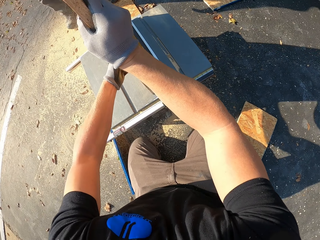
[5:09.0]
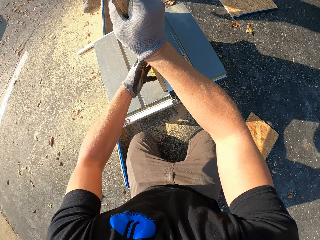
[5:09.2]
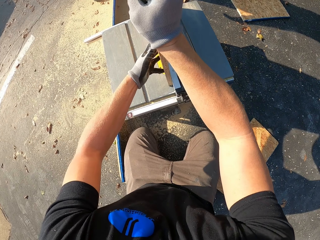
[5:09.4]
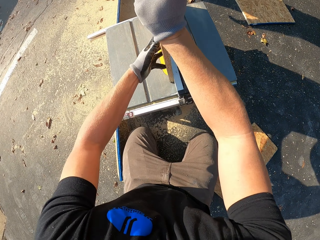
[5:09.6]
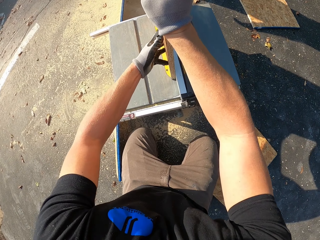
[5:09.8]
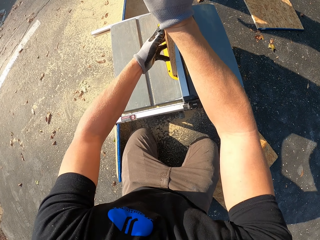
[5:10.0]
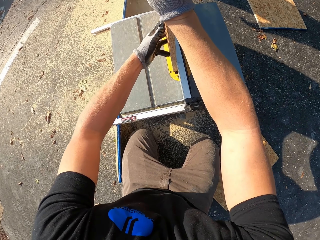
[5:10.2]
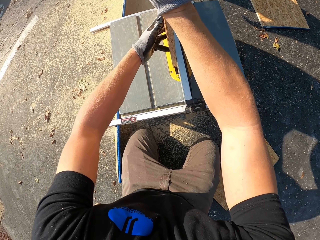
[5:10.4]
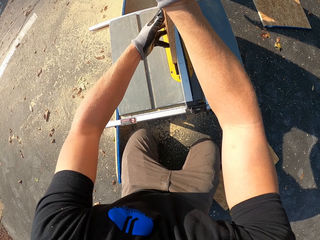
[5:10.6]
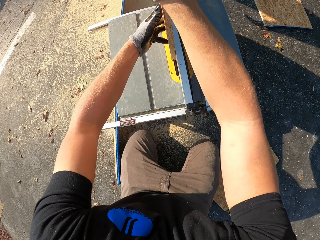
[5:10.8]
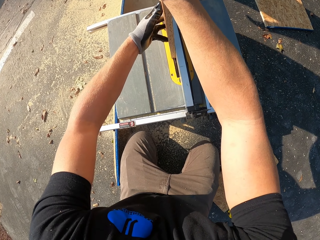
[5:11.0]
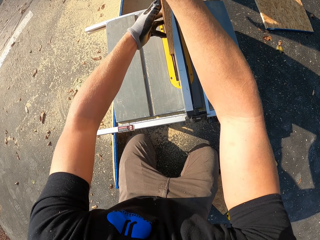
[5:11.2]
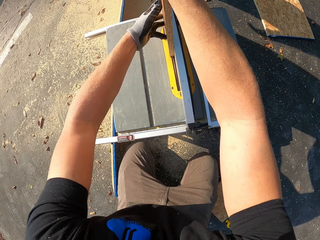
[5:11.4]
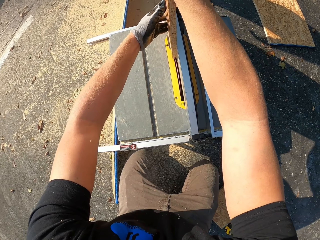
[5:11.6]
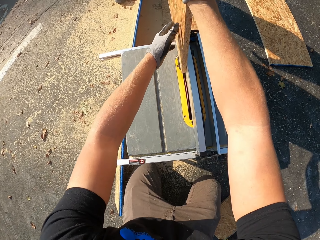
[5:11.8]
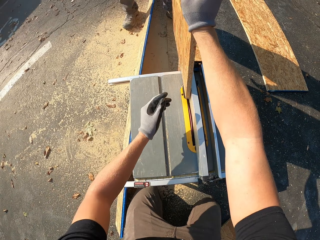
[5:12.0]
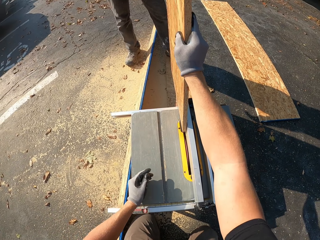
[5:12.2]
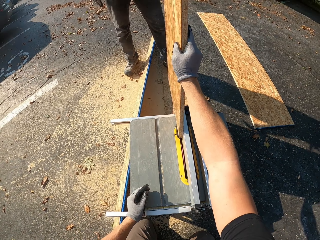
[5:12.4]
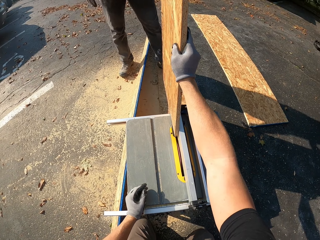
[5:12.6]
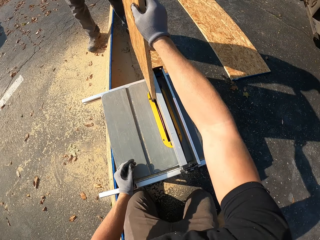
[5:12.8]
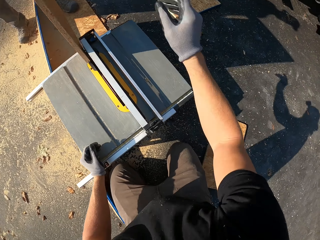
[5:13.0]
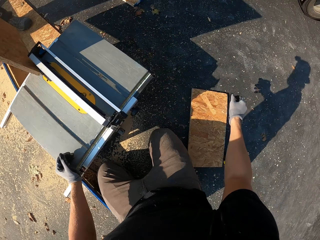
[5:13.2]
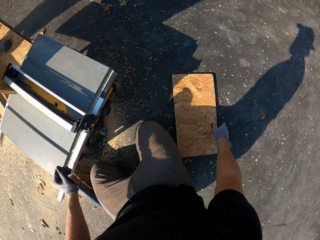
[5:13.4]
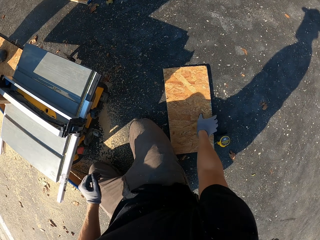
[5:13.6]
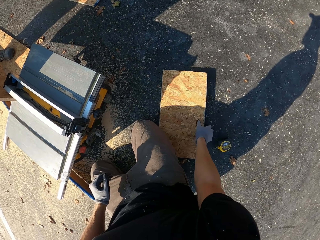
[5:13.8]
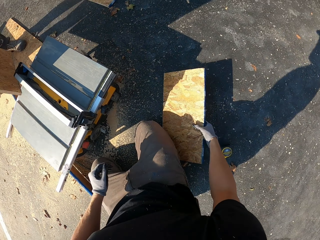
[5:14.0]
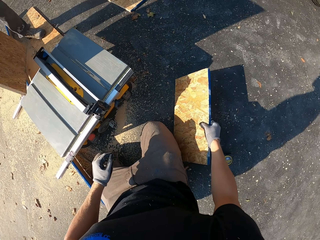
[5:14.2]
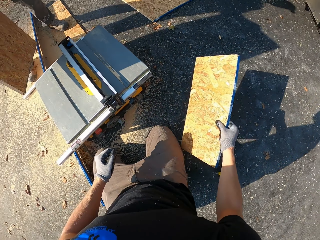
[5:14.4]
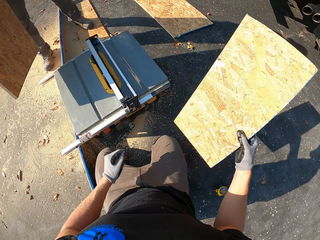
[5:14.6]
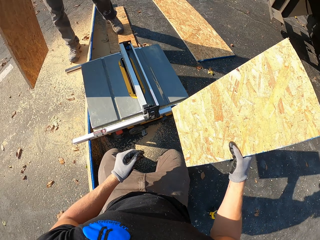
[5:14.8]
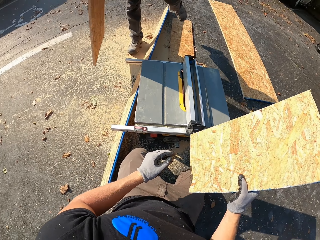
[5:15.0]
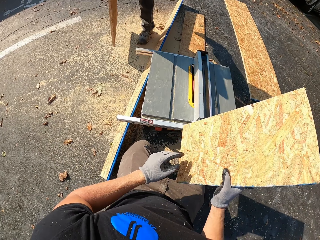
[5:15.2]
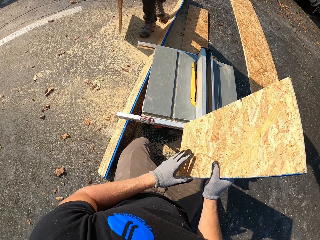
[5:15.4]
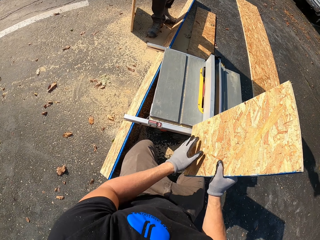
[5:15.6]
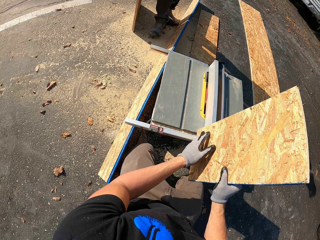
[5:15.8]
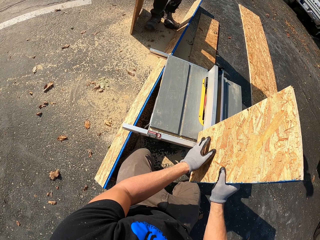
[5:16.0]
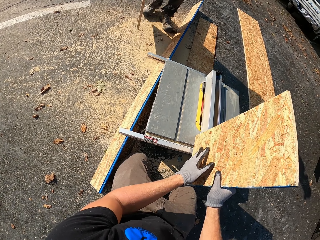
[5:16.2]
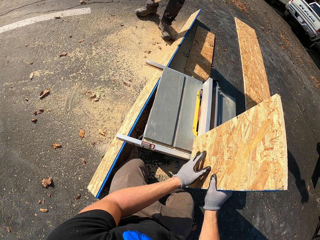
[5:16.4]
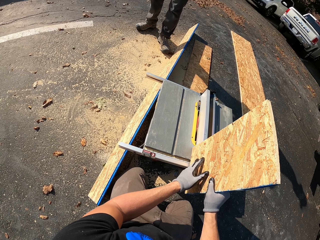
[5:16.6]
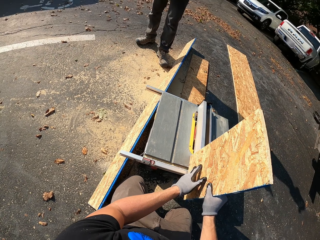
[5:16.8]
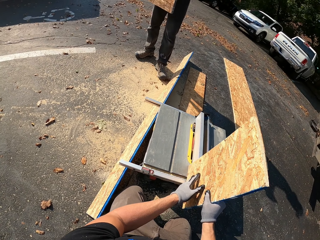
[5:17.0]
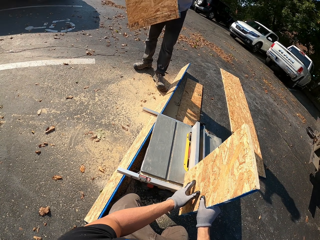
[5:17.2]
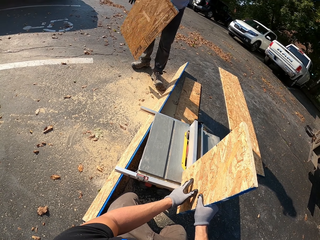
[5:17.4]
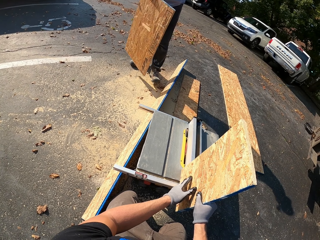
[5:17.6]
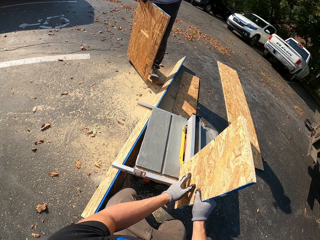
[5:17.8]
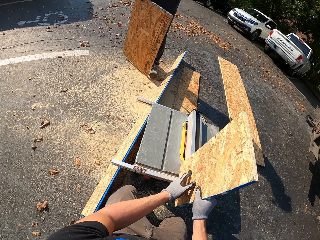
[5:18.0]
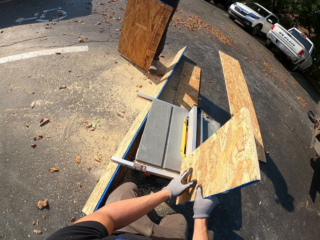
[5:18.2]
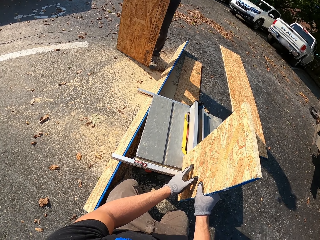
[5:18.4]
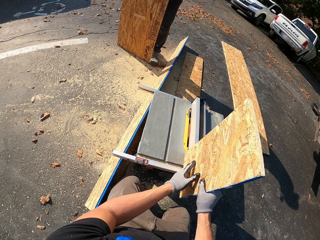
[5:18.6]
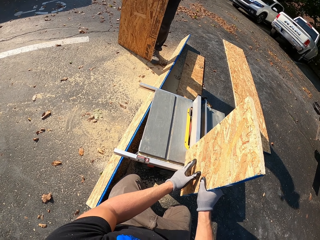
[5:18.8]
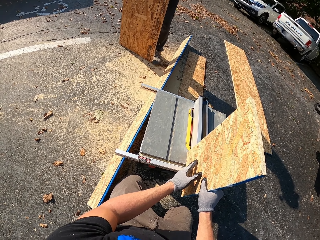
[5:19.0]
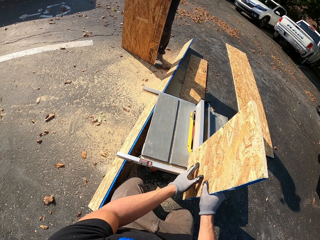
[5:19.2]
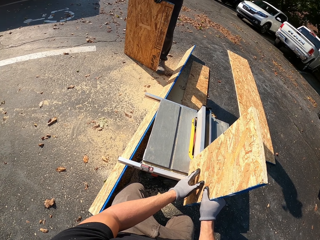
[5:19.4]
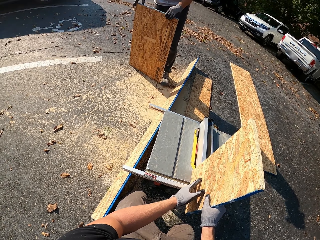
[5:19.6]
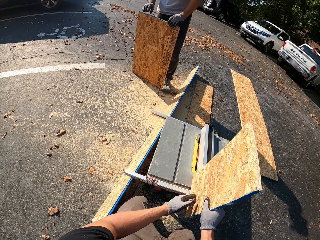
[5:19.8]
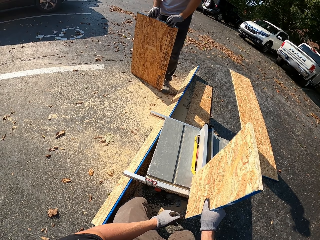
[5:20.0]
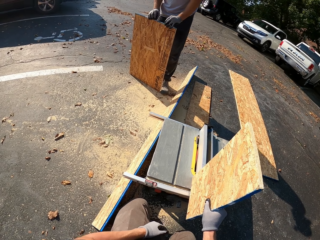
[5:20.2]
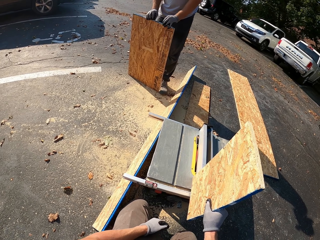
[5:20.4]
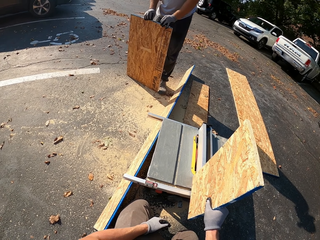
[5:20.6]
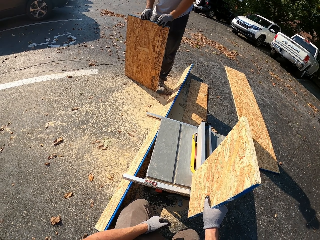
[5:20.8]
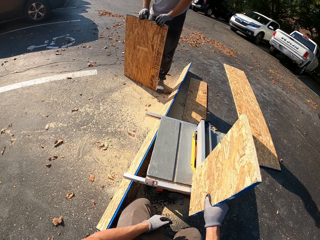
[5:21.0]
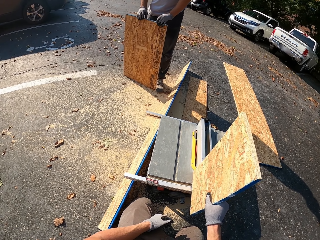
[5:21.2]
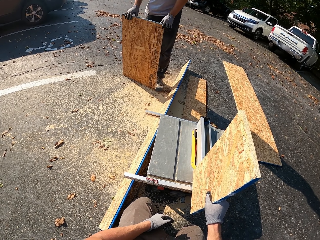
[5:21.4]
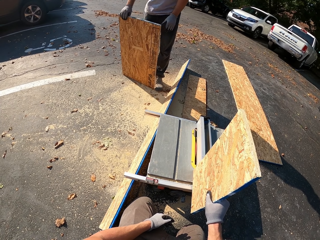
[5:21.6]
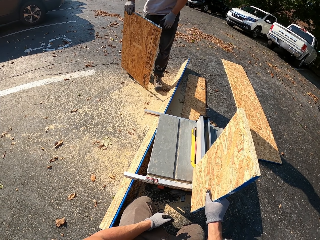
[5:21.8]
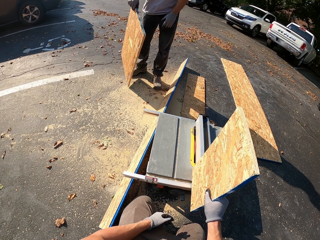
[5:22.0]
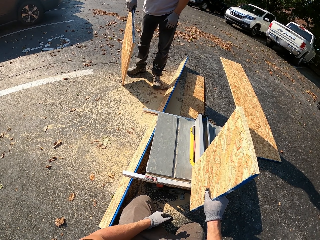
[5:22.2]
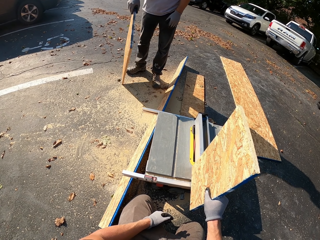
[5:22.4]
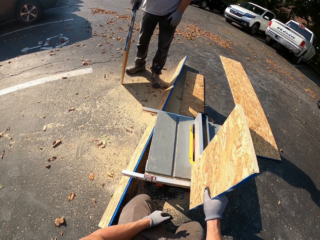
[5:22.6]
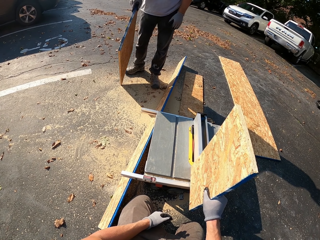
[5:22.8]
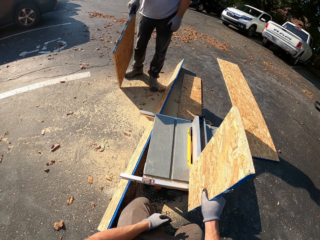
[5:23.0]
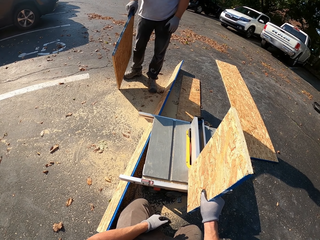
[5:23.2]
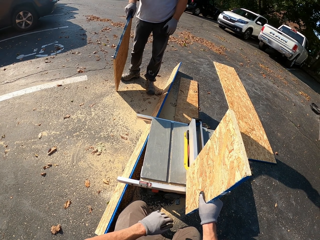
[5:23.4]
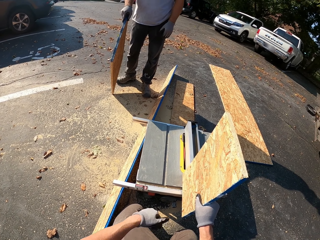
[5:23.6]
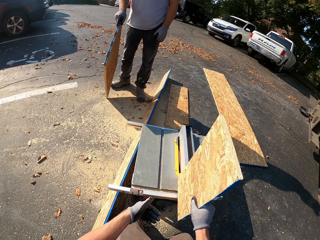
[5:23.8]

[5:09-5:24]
The camera wearer takes another wood from the floor and trims. A man takes a plywood from the saw machine. The camera wearer places the plywood on the sawing machine. The man puts the plywood on the ground.

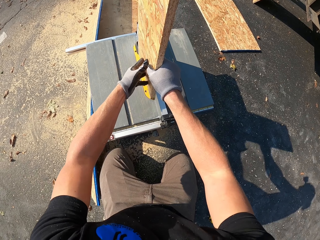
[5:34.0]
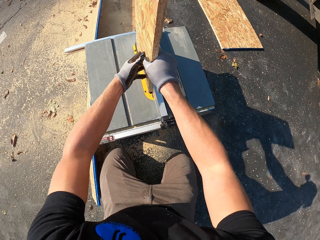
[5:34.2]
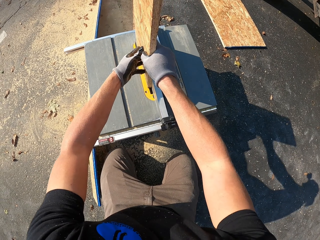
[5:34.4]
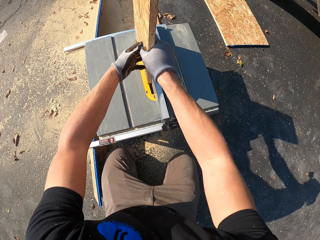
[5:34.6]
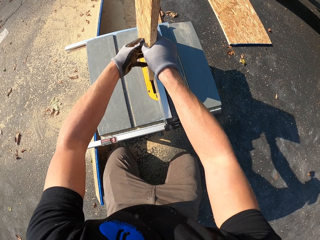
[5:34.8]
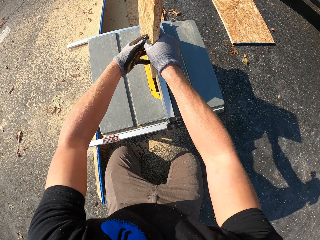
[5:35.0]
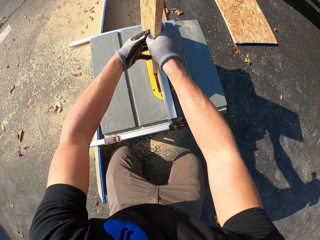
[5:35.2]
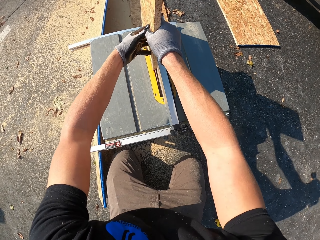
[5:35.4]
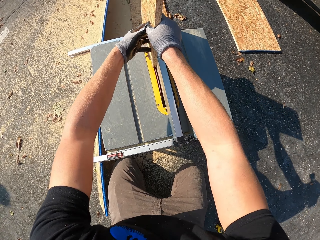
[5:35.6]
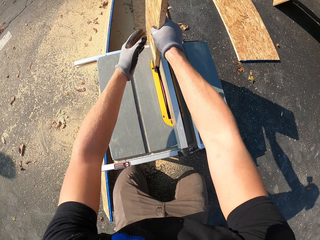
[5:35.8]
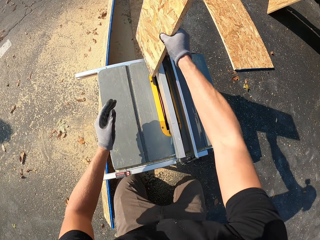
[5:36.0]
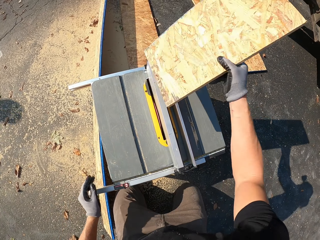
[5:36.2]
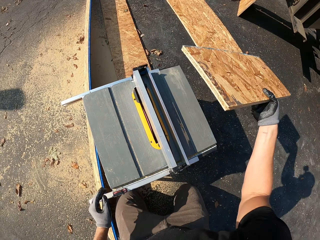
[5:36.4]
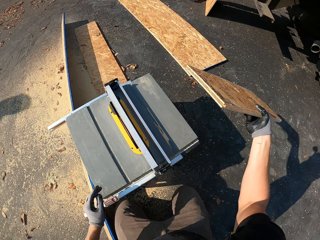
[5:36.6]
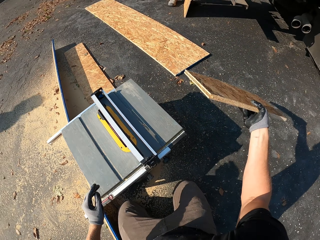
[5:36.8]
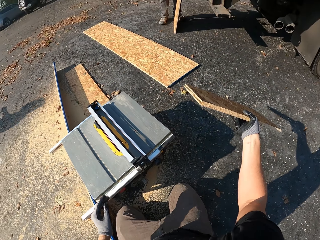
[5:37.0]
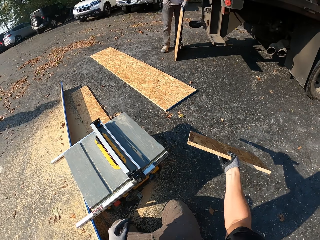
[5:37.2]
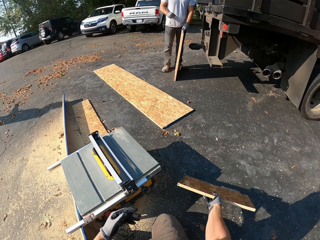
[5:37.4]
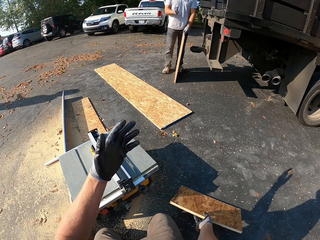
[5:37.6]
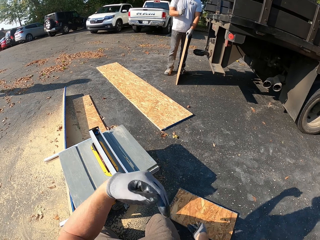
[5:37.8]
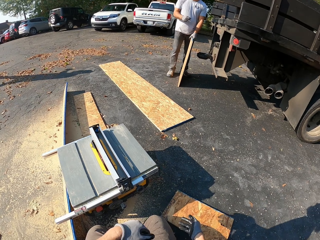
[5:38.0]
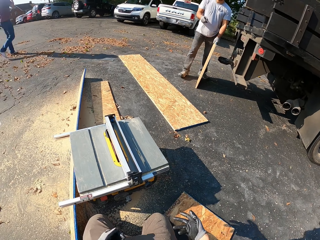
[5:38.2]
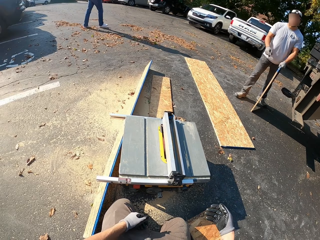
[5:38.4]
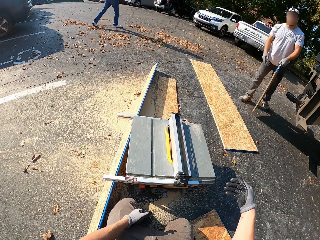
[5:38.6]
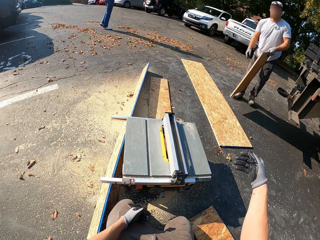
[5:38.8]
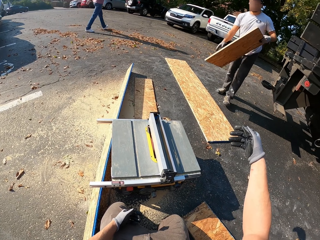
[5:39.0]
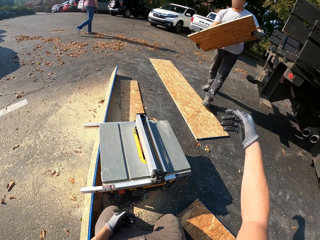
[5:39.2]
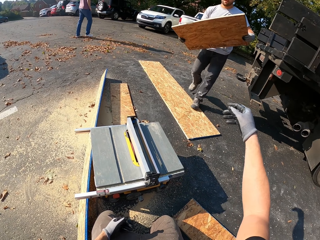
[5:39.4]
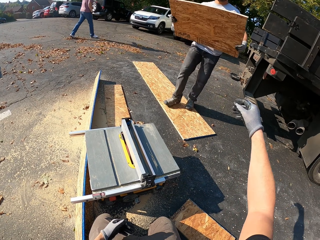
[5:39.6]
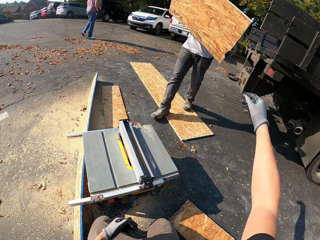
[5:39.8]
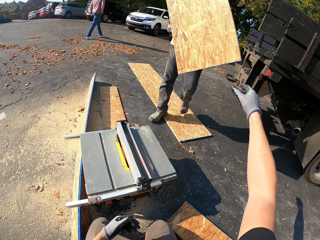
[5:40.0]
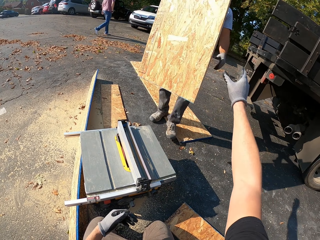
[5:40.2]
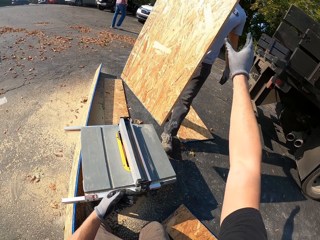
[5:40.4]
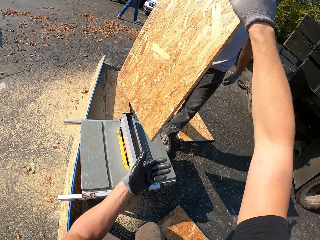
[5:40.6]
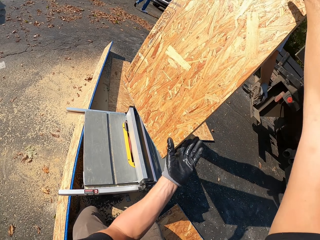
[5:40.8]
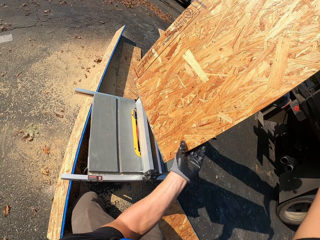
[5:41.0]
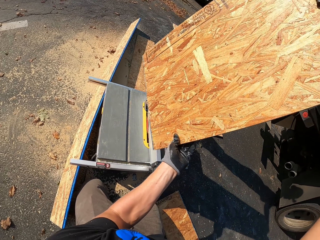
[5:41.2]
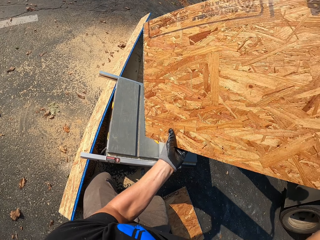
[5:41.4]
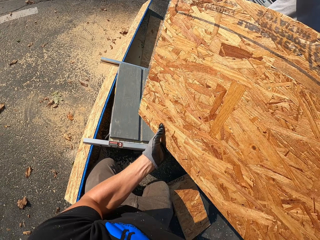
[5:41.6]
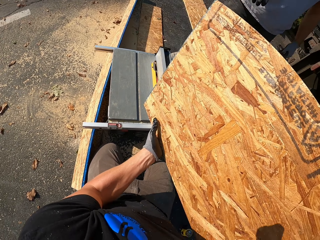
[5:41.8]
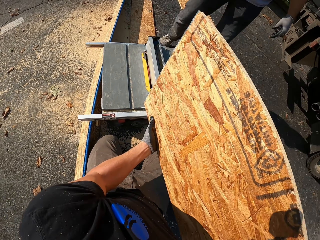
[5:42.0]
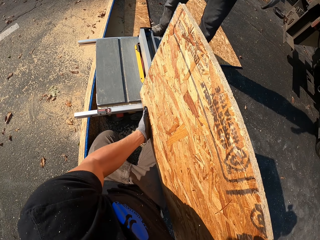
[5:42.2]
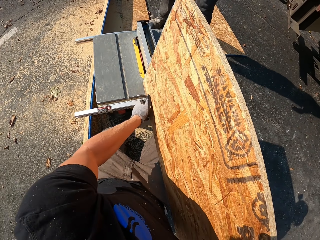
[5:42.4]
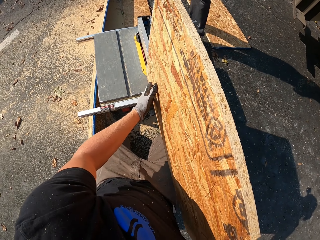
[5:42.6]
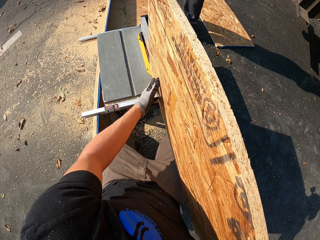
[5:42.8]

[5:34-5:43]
The camera wearer places a plywood on the ground. They take a plywood from a man.
